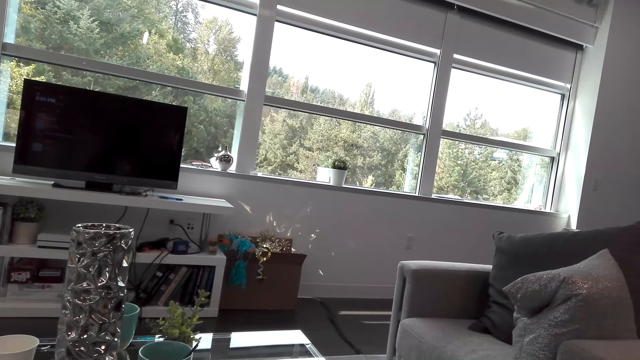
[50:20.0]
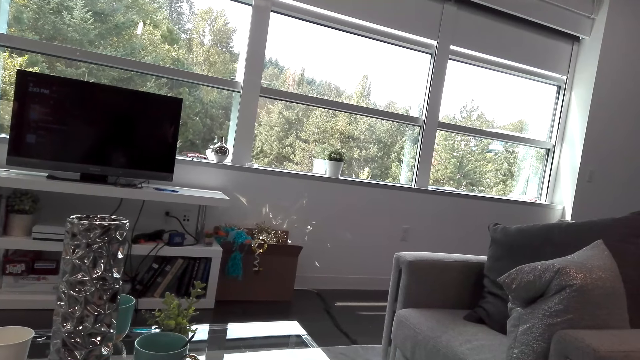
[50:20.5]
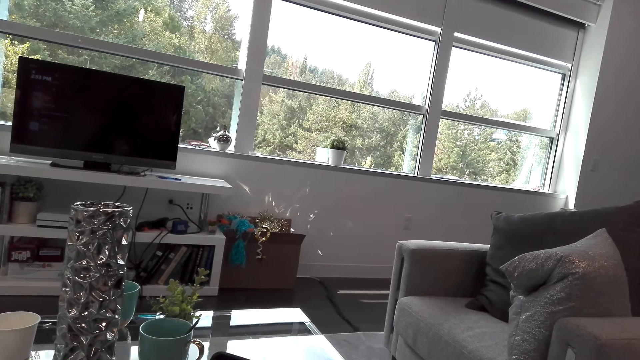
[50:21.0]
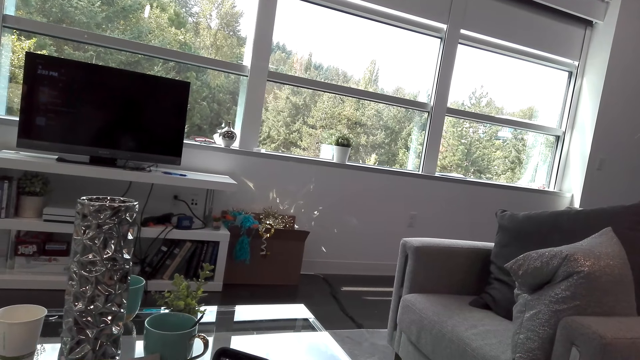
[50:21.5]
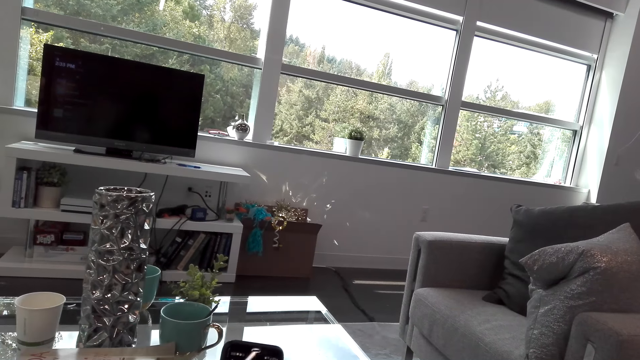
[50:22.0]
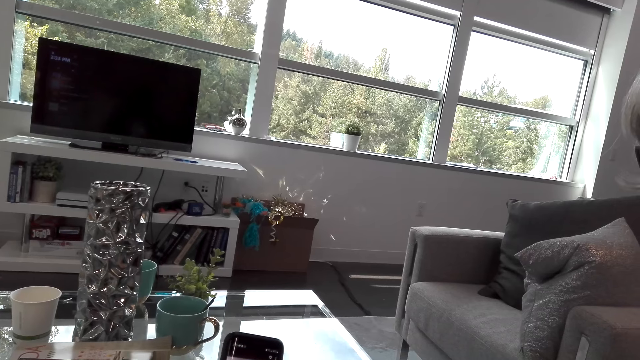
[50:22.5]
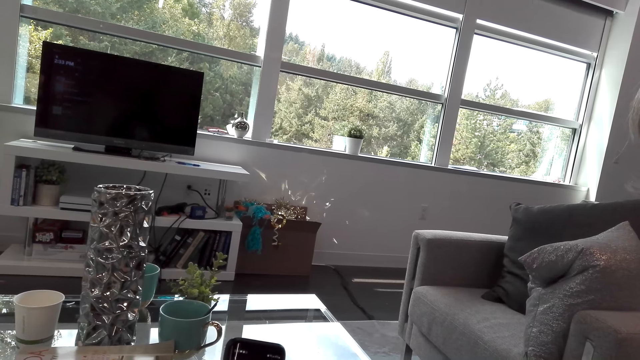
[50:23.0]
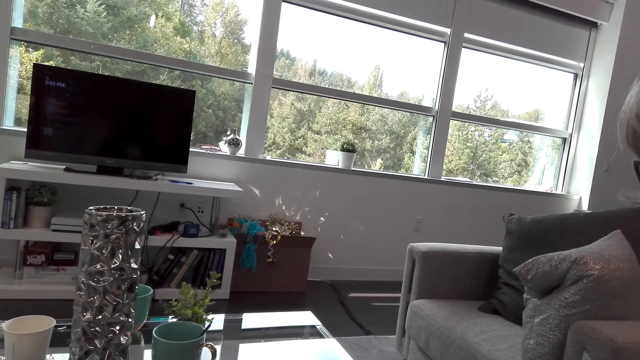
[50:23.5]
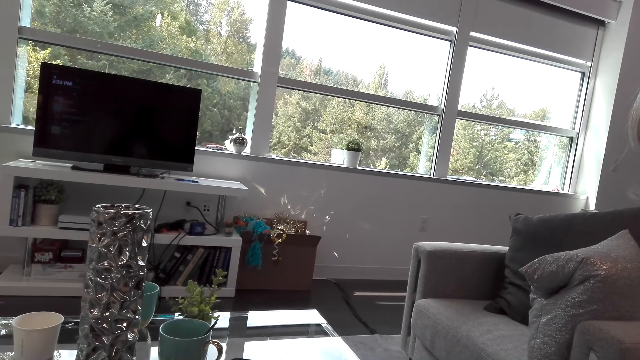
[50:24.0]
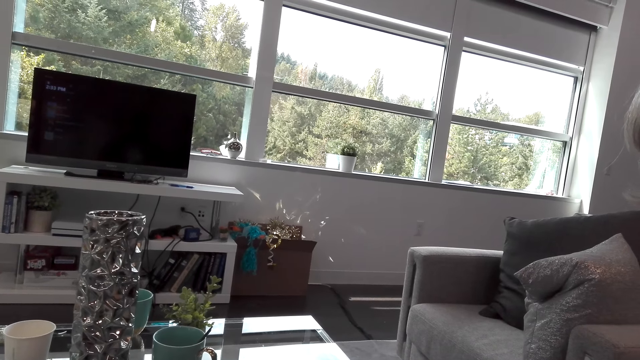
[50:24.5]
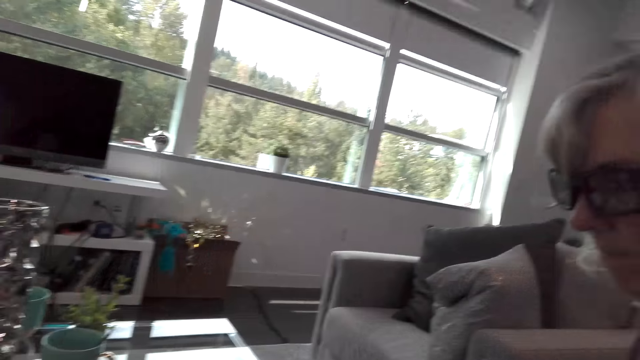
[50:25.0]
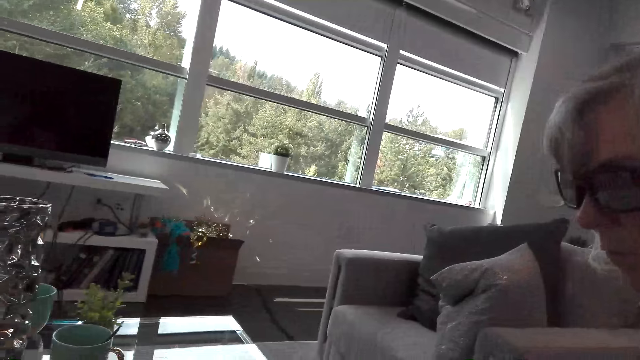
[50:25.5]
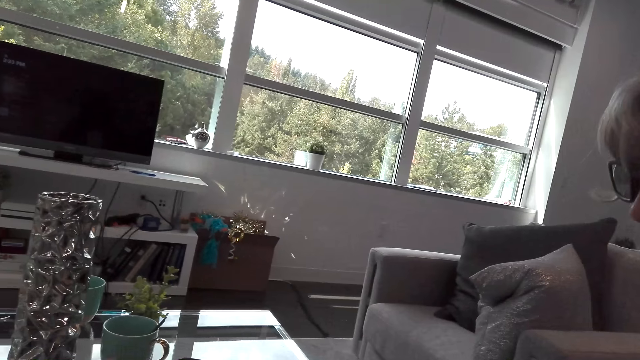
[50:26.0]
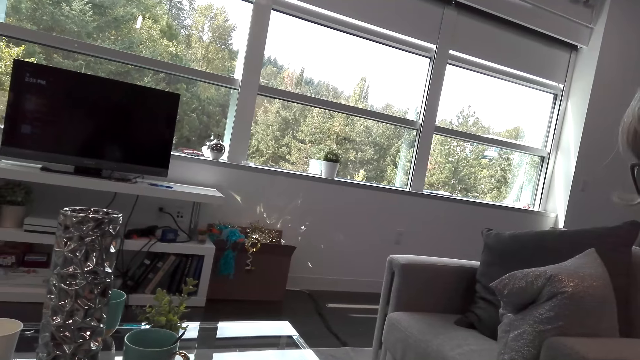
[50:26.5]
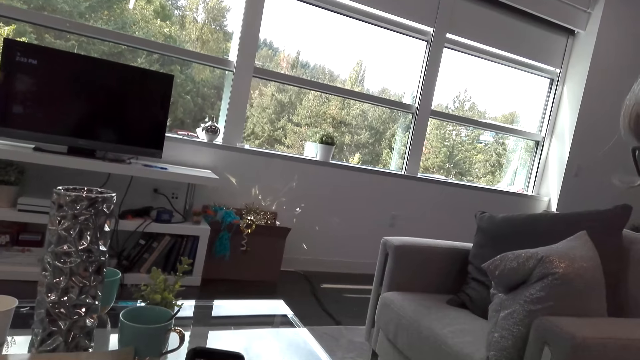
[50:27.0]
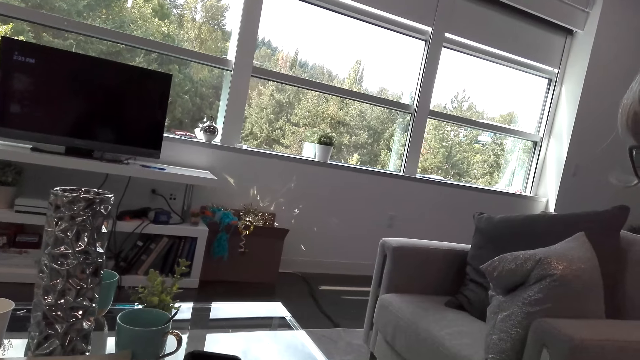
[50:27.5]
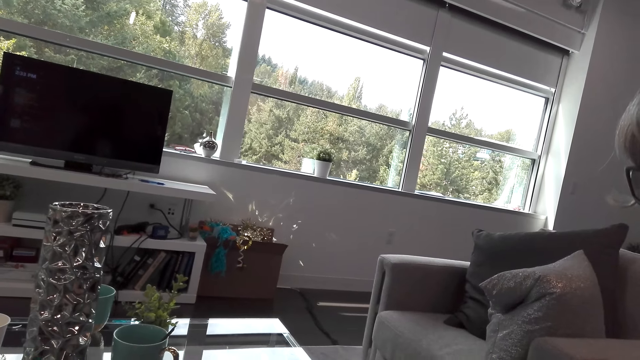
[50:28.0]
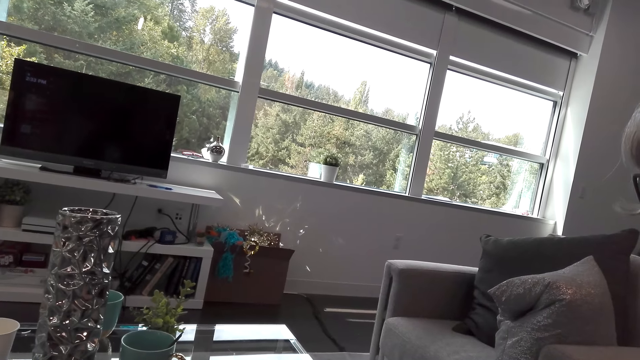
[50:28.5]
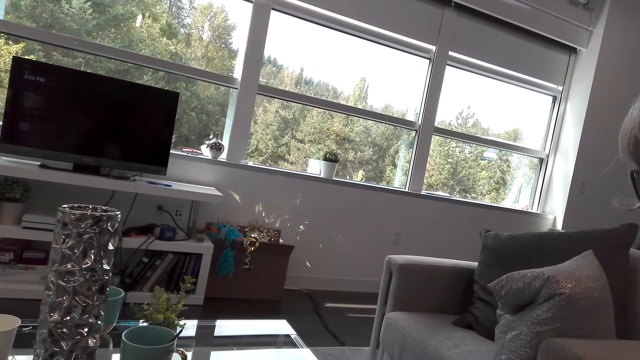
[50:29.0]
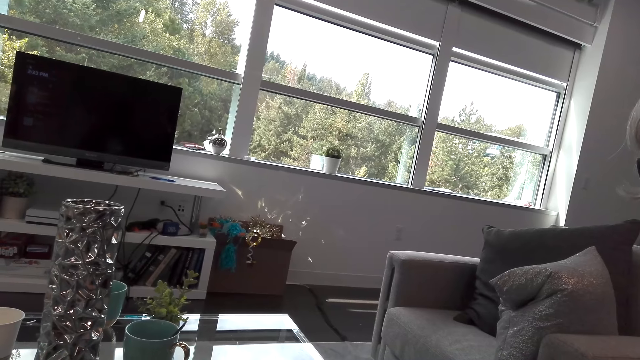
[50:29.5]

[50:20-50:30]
The camera wearer dialogues with the lady. The lady speaks to the camera wearer. The camera wearer speaks to the lady. The lady speaks to the camera wearer. The camera wearer speaks to the lady.

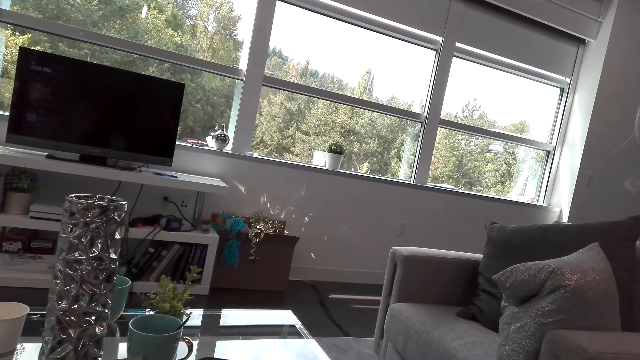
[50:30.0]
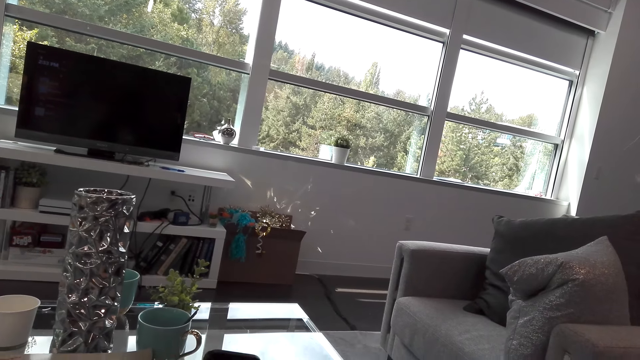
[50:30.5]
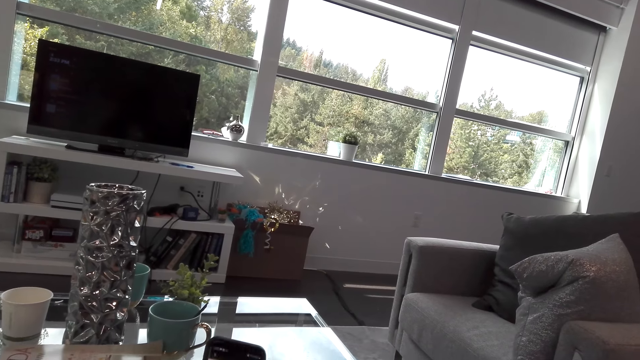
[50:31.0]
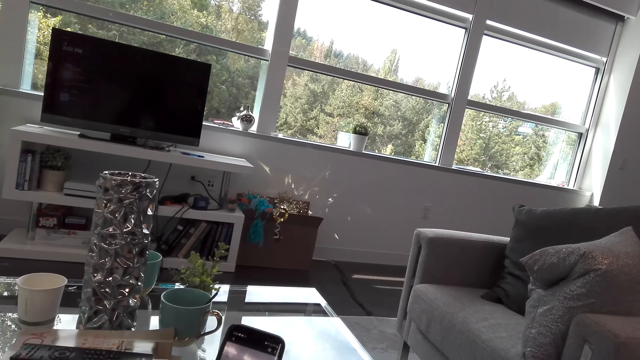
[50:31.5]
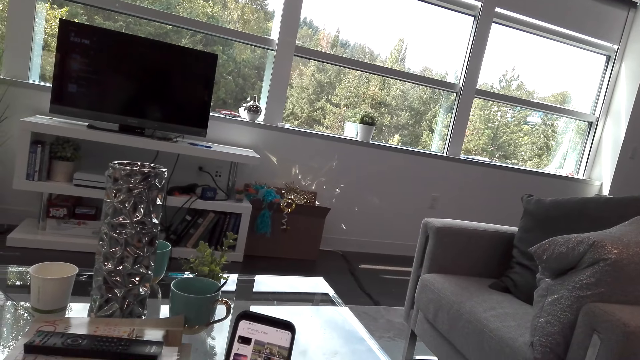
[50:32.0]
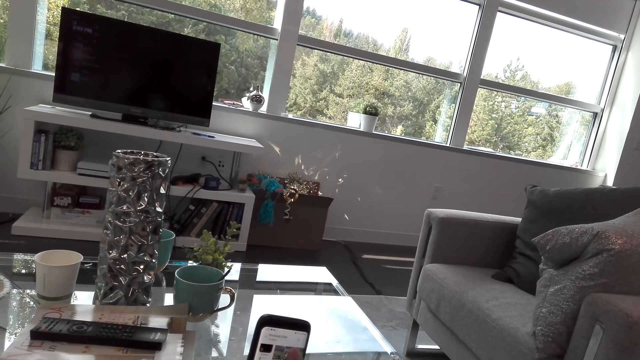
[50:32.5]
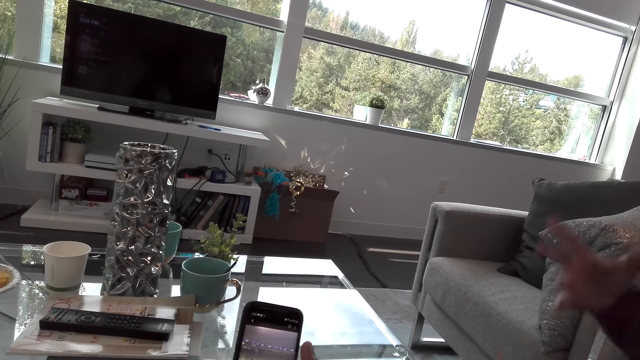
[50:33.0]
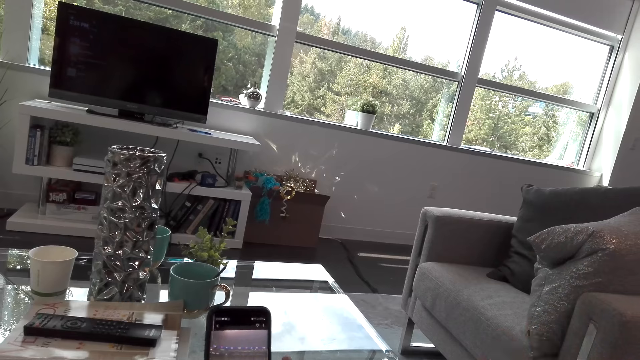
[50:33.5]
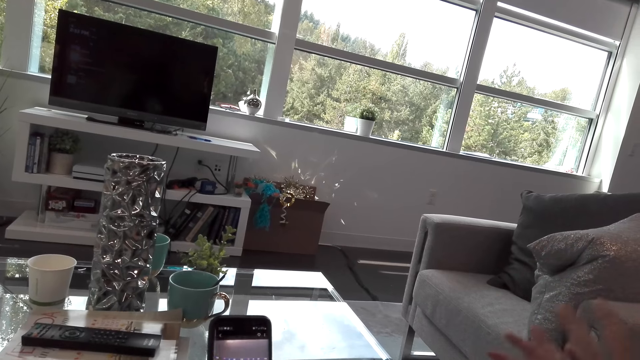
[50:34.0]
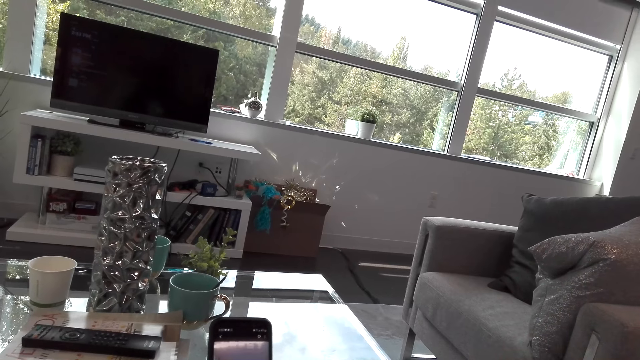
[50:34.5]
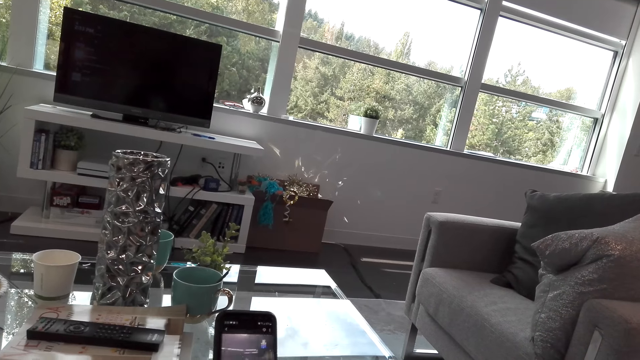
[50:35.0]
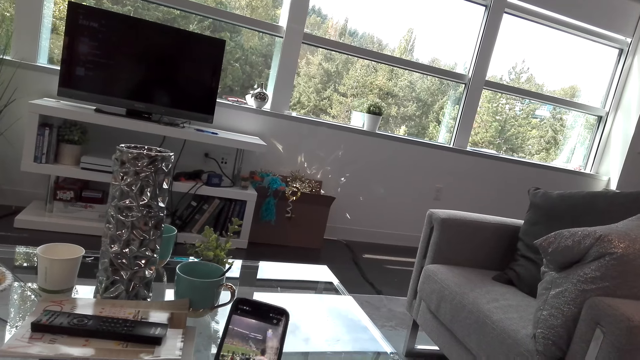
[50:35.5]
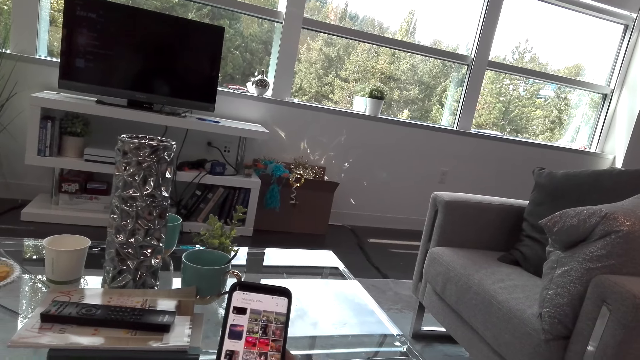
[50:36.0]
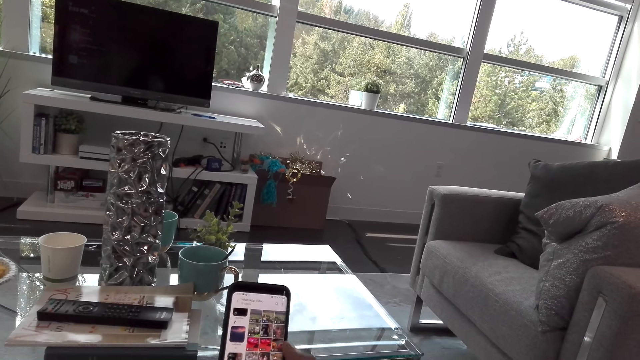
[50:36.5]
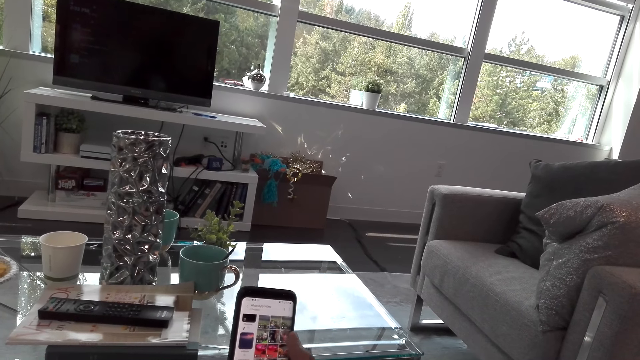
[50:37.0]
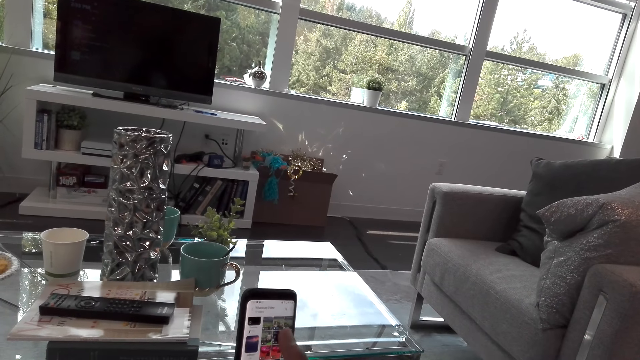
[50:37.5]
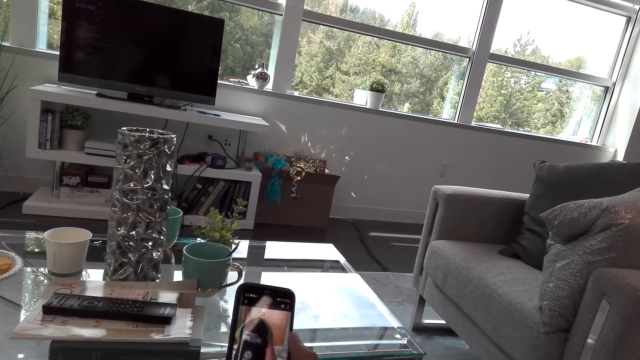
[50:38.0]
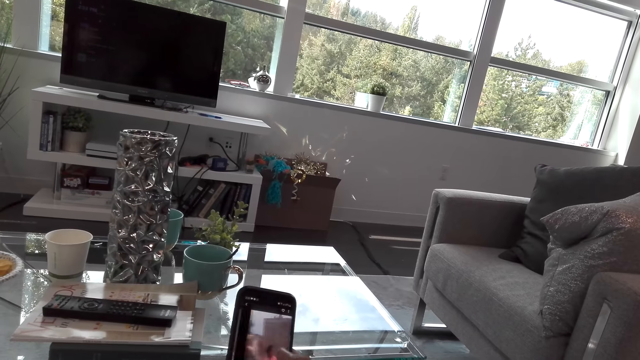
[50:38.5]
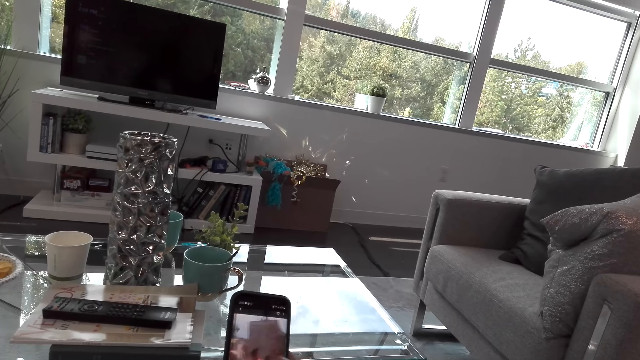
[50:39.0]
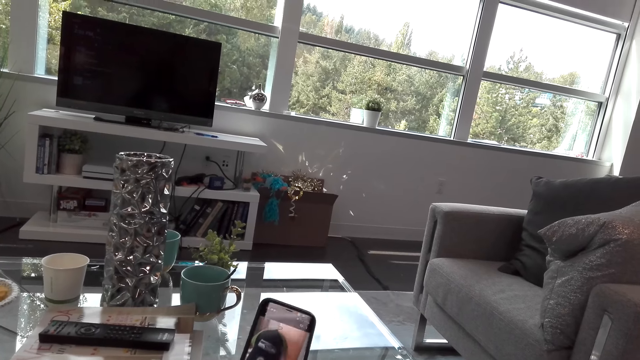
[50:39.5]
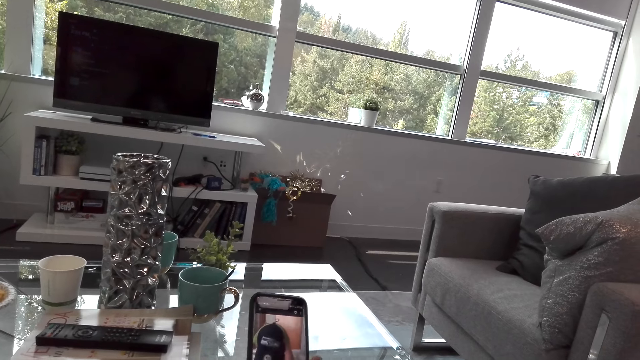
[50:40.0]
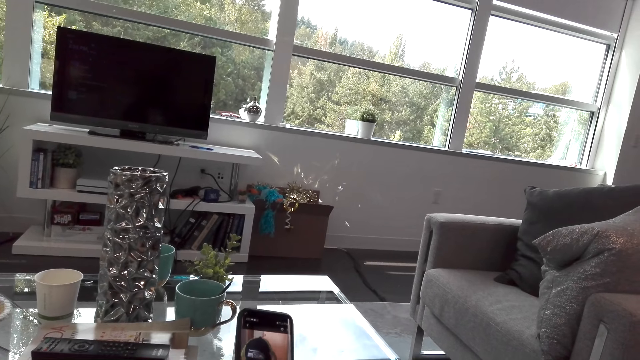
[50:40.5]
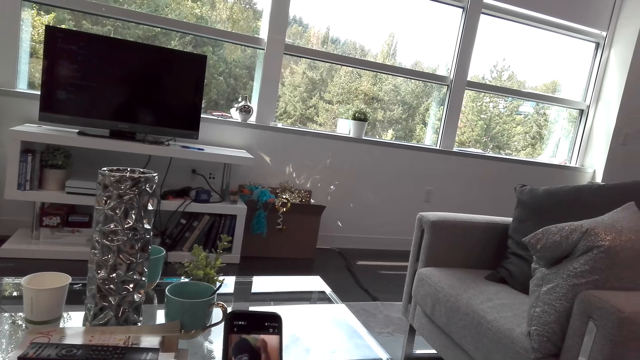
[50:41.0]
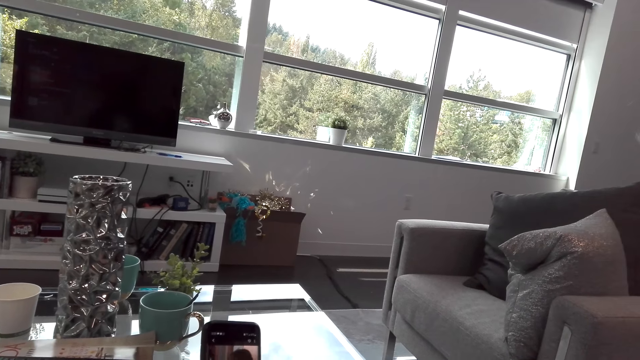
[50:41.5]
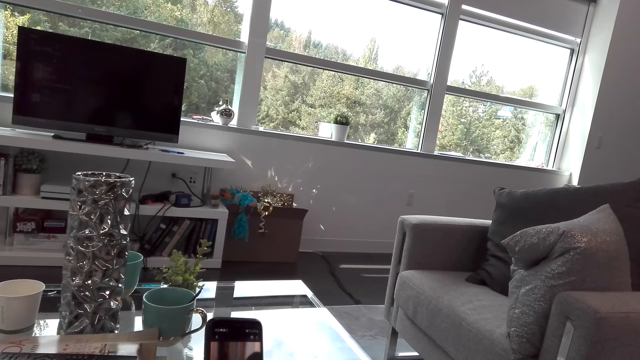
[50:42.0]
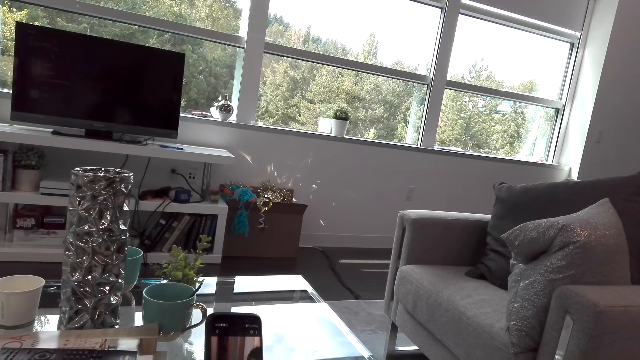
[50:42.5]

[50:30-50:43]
A lady speaks to the camera wearer. The camera wearer touches the phone's screen. He scrolls the phone. He speaks to the lady. The lady speaks to the camera wearer. The camera wearer uses his phone. He speaks to the lady.
